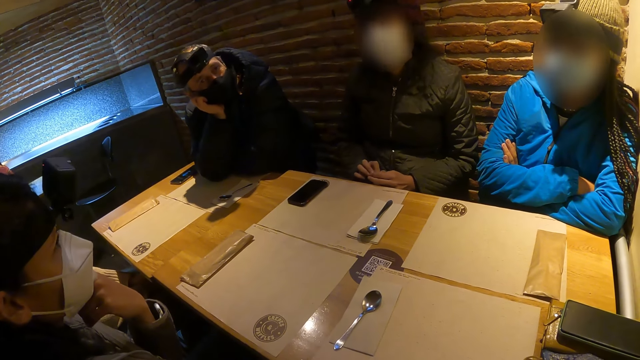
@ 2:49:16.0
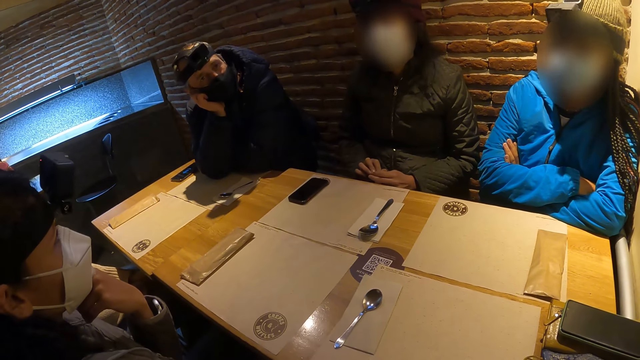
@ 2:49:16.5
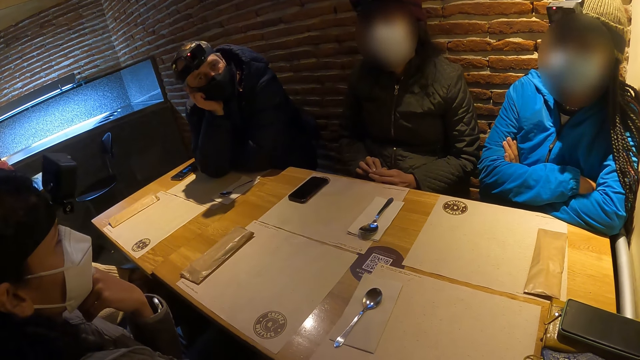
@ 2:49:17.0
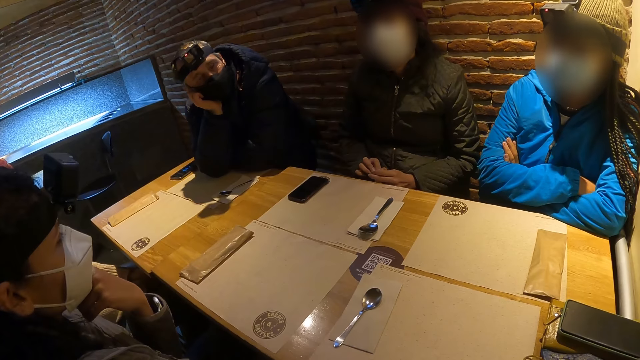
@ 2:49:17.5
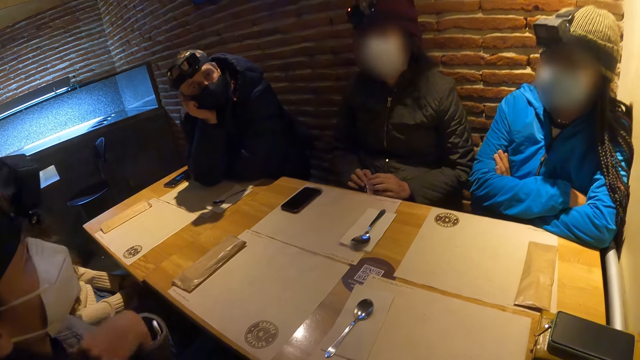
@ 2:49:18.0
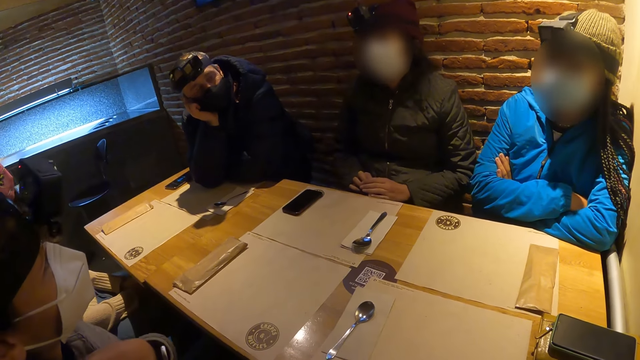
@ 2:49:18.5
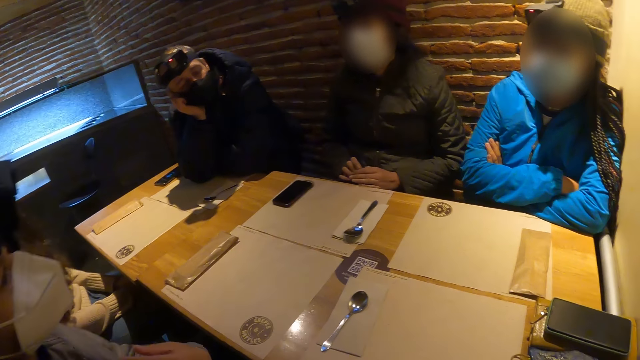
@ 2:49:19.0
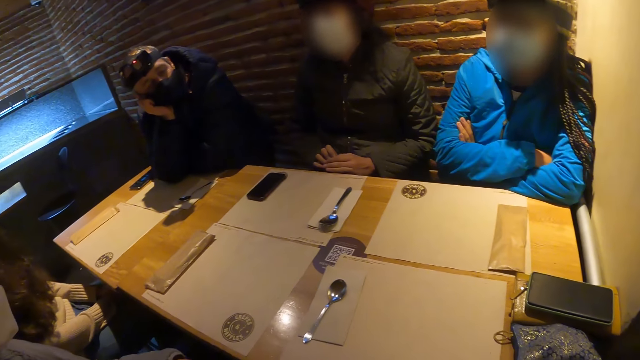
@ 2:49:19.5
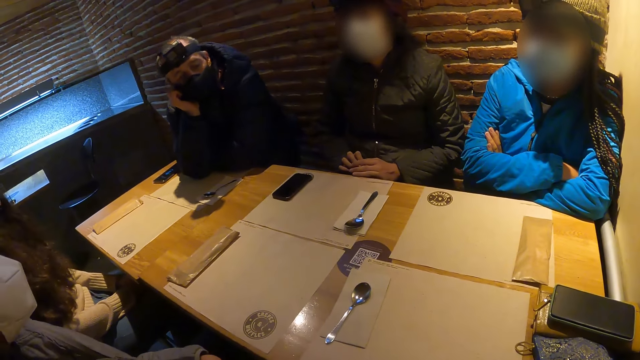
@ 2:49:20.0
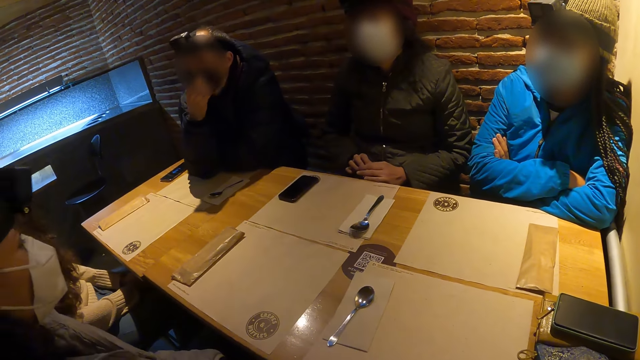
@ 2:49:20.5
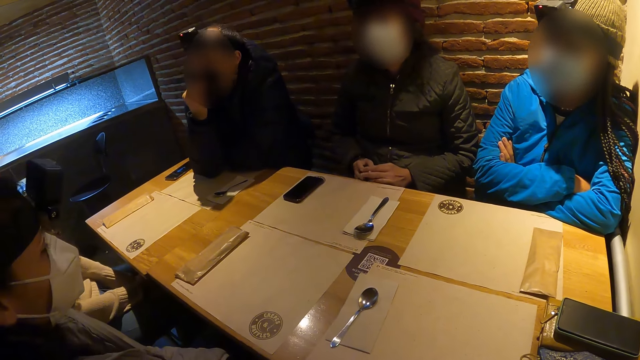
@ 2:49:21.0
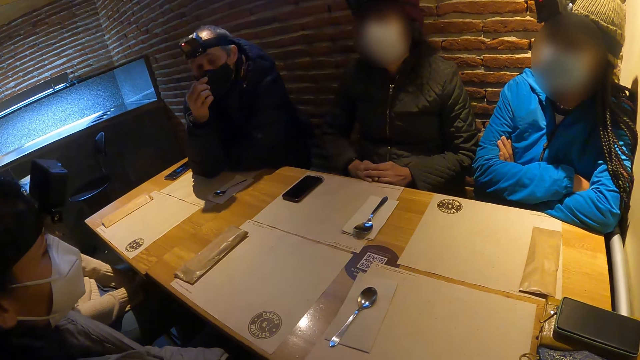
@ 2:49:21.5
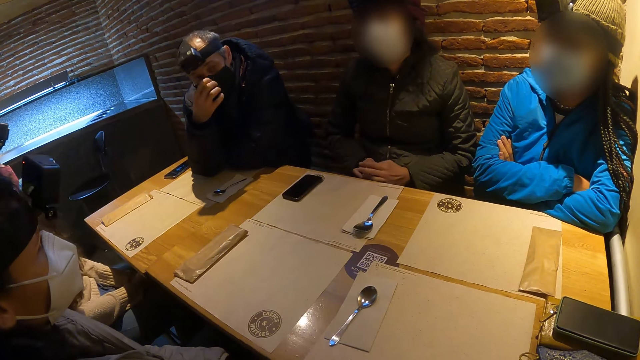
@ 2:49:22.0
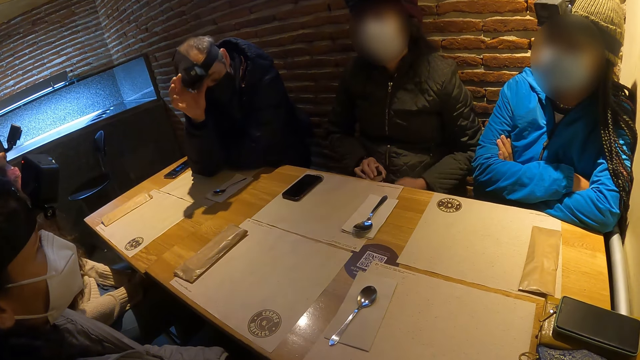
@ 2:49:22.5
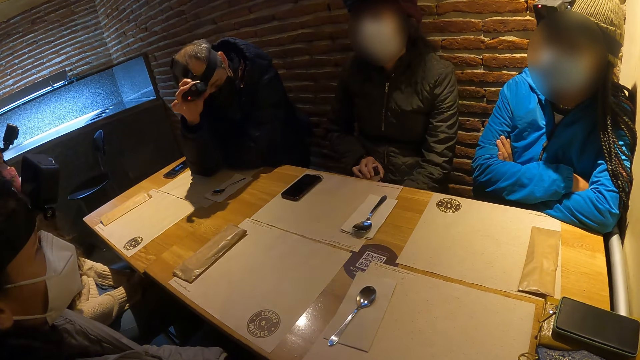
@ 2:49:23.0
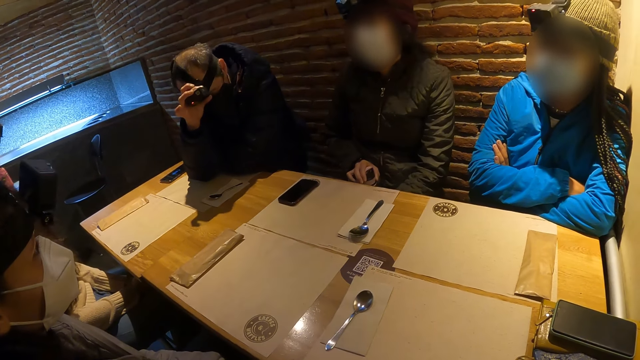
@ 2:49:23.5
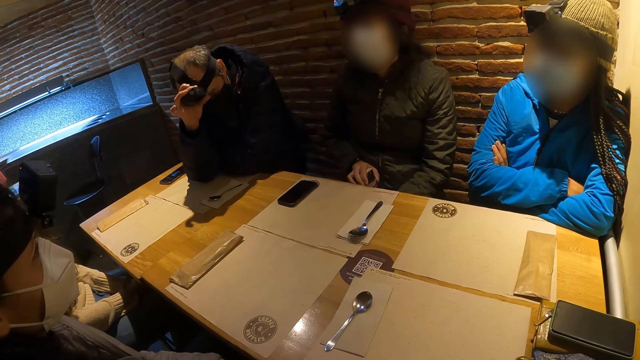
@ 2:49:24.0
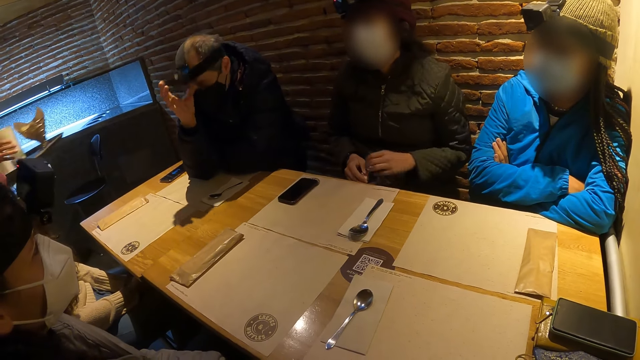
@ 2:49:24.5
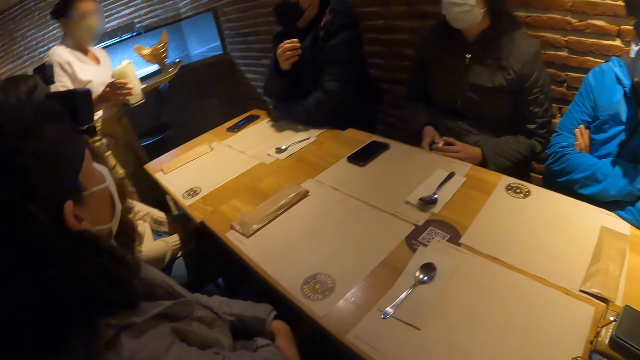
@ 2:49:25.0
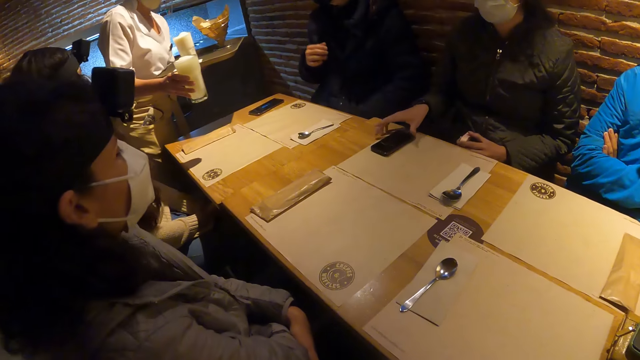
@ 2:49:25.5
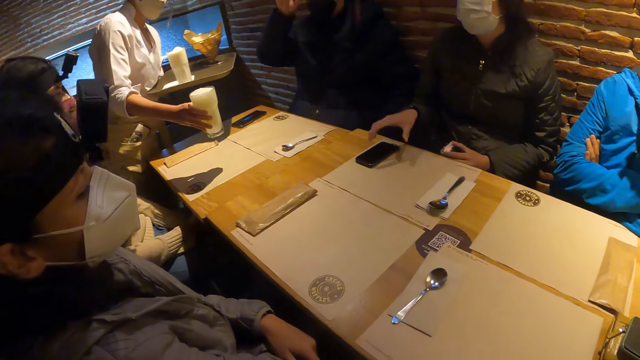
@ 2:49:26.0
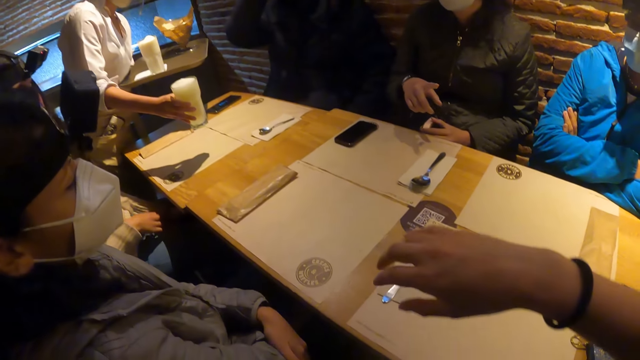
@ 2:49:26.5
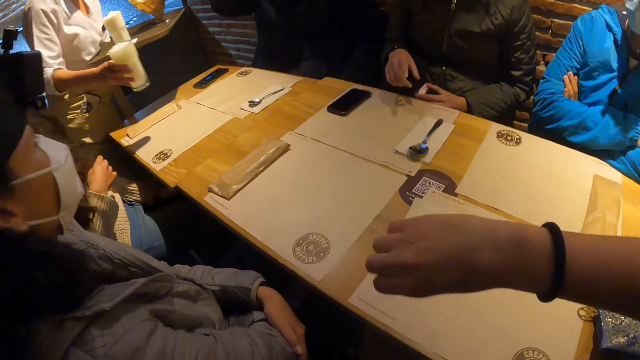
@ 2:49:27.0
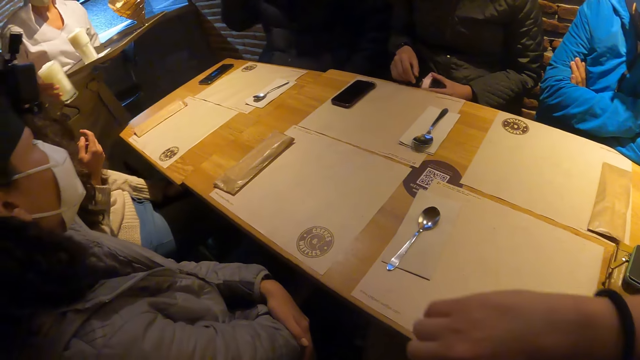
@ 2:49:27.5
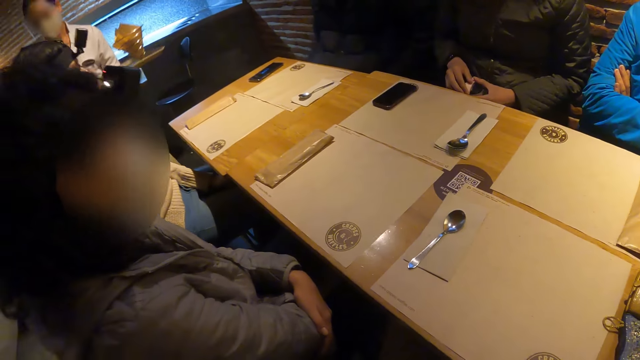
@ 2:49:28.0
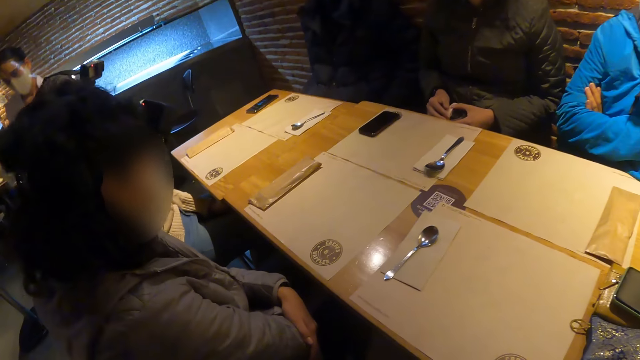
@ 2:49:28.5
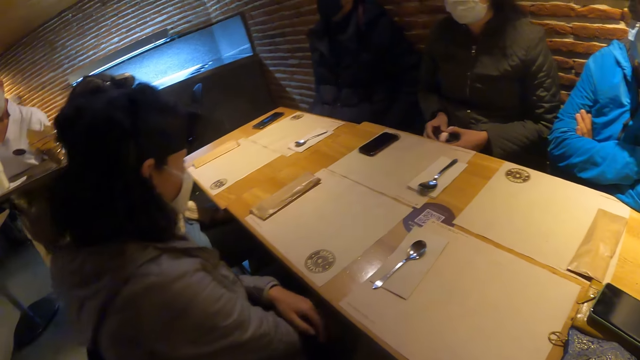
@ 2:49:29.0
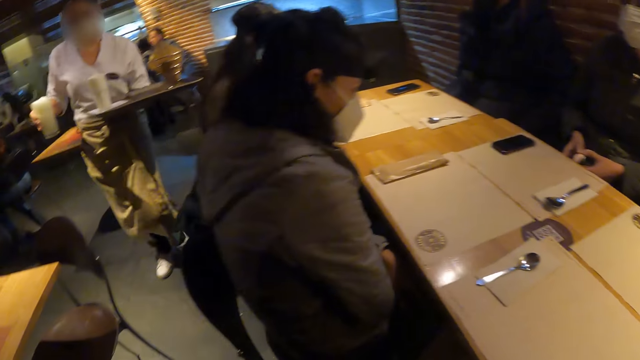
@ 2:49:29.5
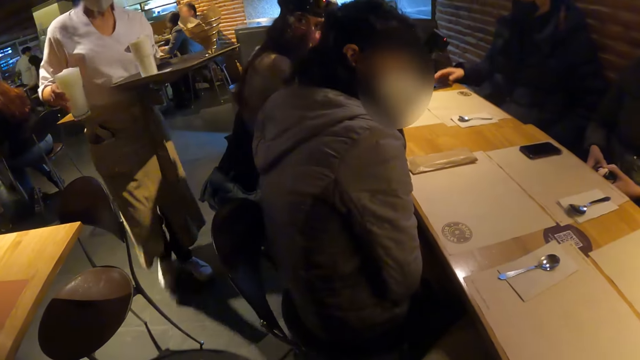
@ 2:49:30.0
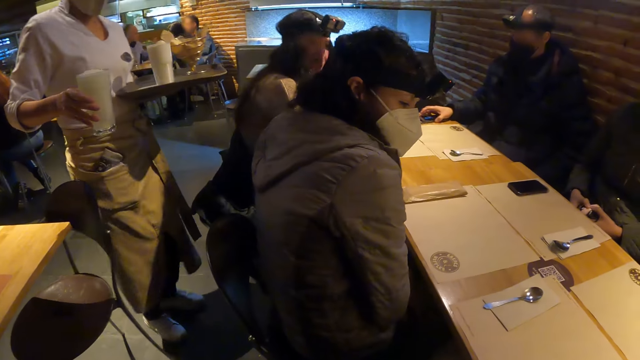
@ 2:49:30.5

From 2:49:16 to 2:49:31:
The woman removes her left hand from the water bottle on her lap. She holds the water bottle on her lap with both hands. Another woman holds a cup in her right hand. The camera wearer raises her right hand up.

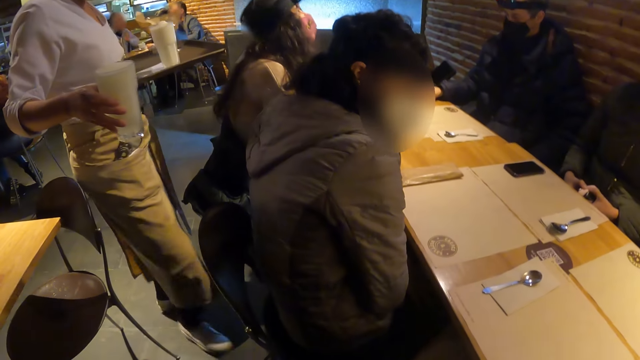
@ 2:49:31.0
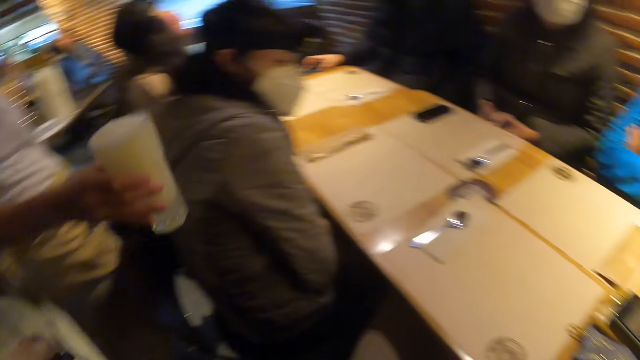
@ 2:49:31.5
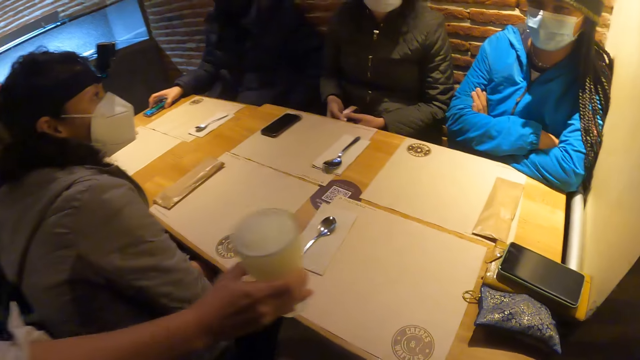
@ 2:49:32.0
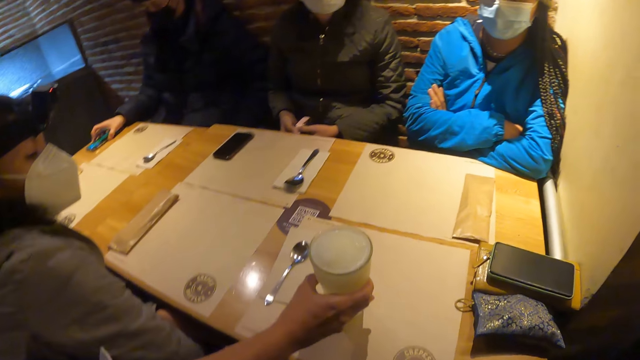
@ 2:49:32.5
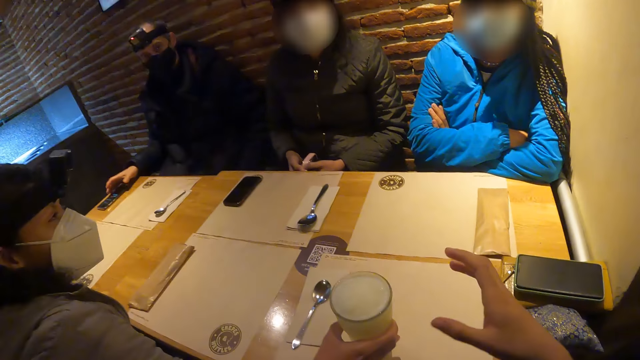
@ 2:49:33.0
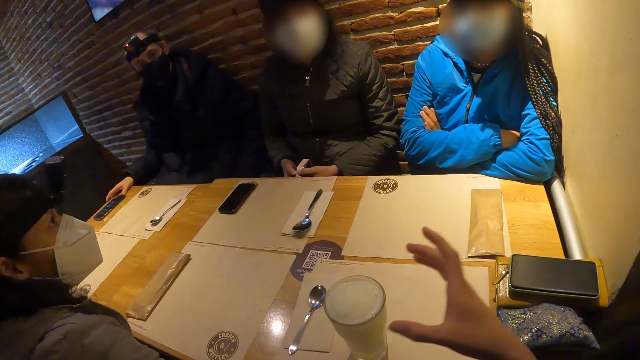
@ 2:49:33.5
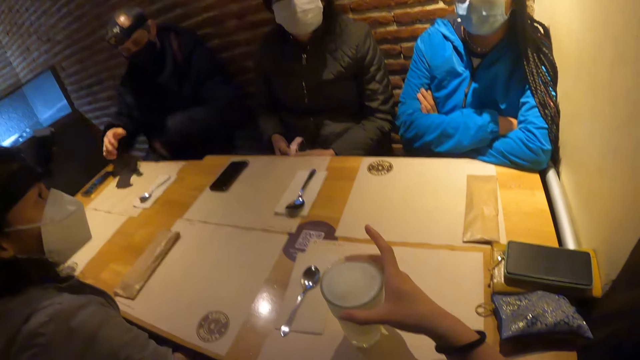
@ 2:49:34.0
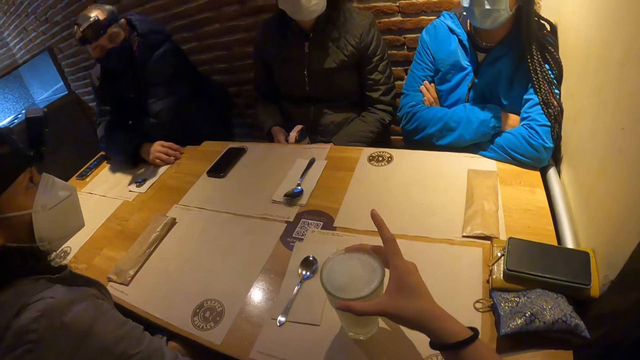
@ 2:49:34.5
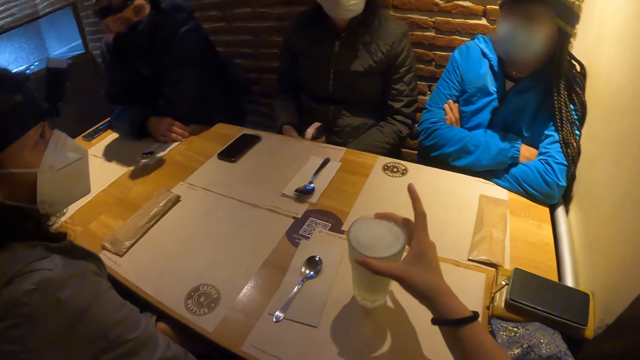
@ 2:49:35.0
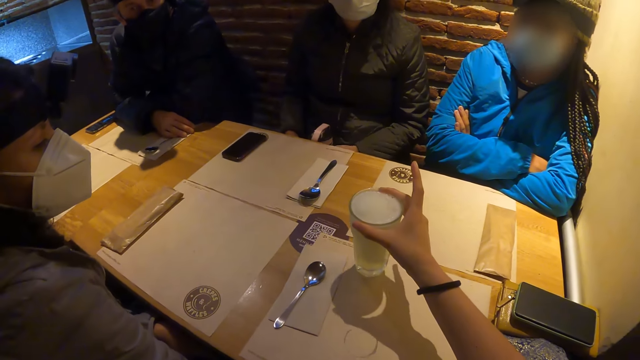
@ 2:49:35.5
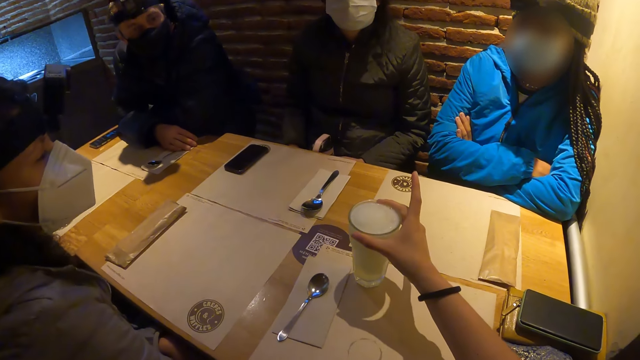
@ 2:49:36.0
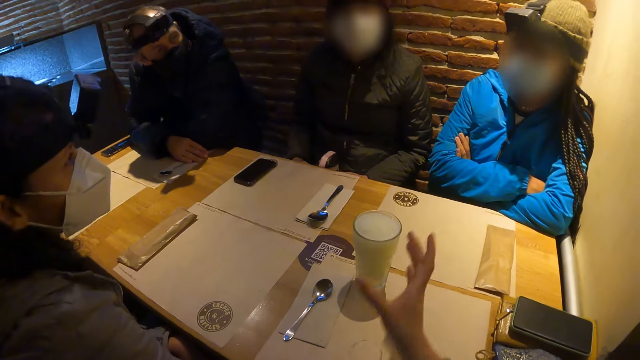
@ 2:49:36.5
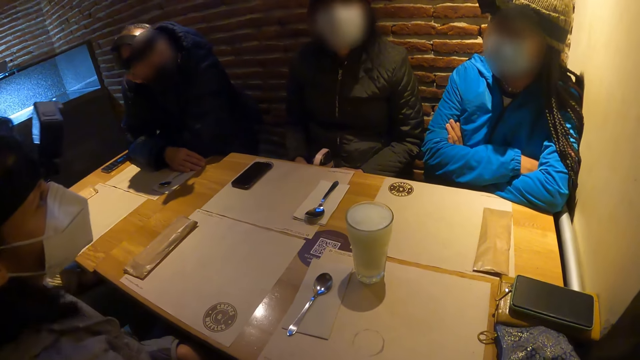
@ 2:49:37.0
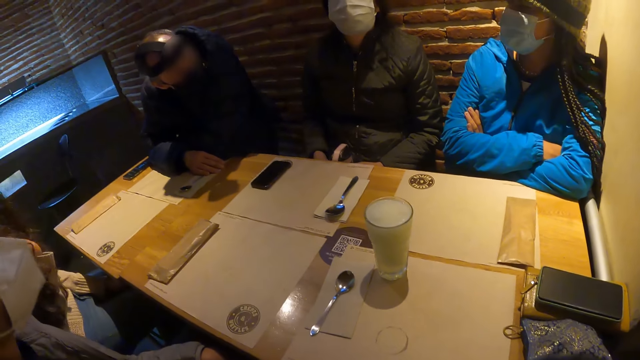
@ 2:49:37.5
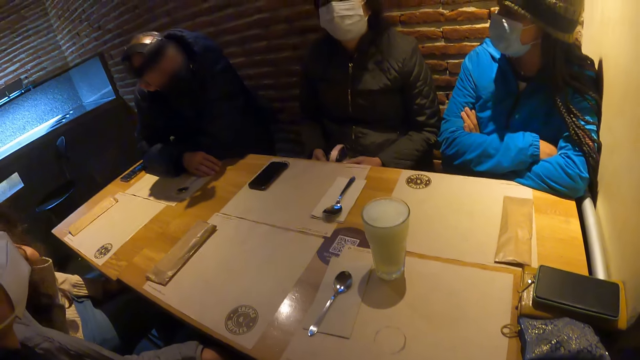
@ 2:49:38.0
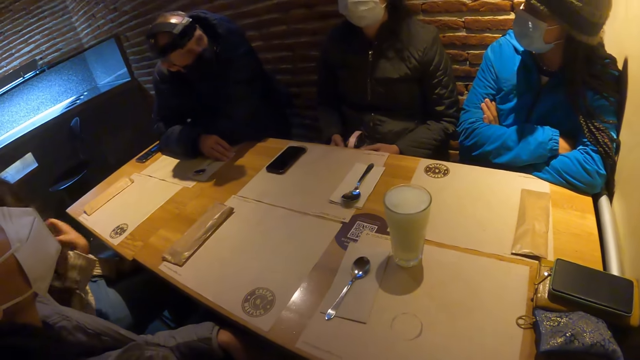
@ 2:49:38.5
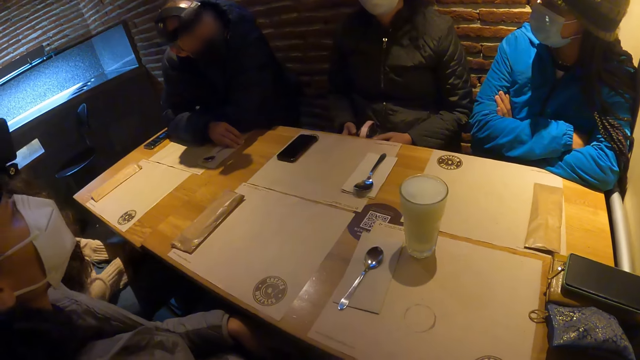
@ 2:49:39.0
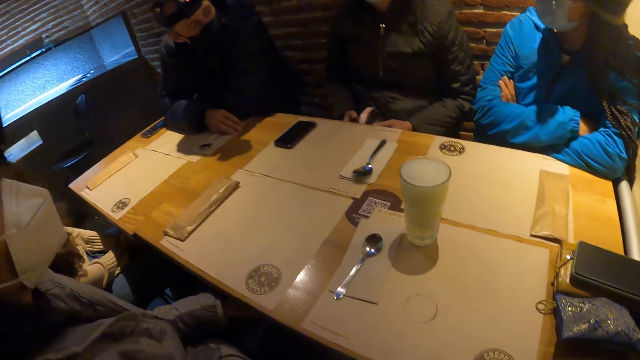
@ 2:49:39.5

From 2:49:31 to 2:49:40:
The woman places the cup on the table with her right hand. The camera wearer moves the cup on the table aside with her right hand. She holds the cup.
